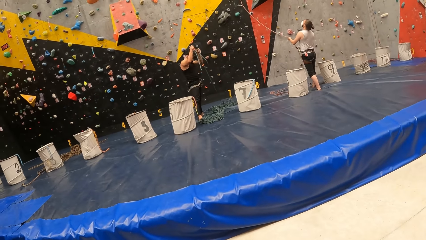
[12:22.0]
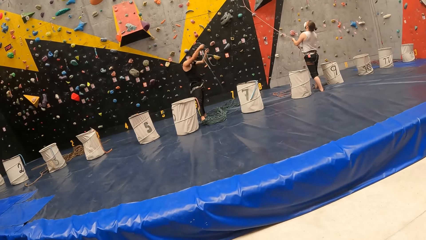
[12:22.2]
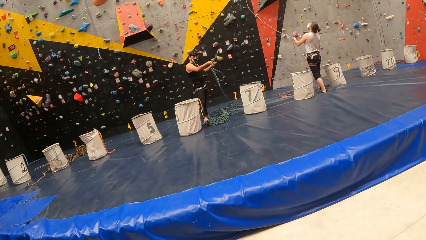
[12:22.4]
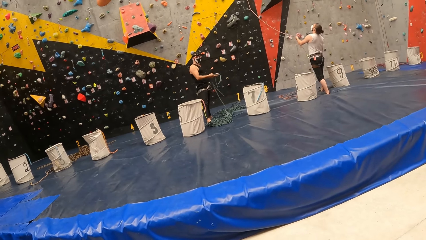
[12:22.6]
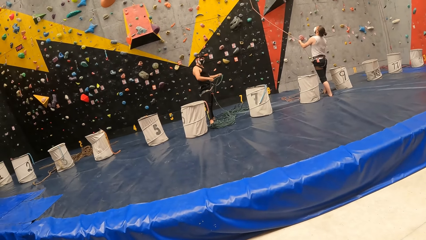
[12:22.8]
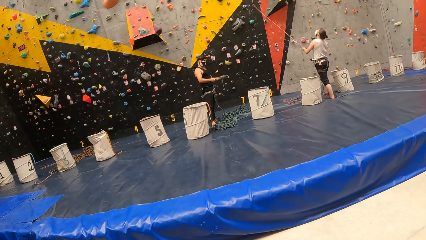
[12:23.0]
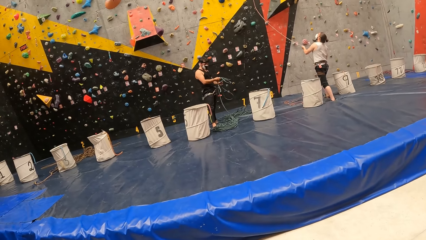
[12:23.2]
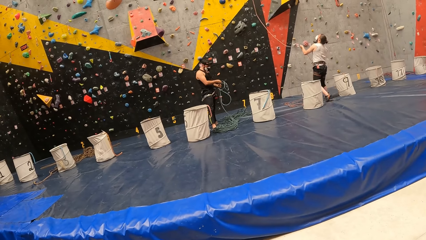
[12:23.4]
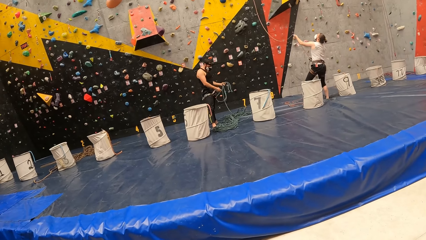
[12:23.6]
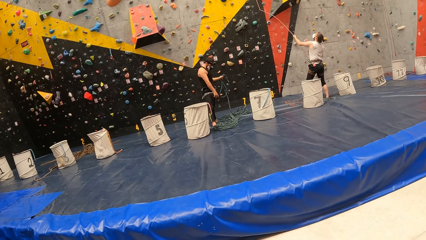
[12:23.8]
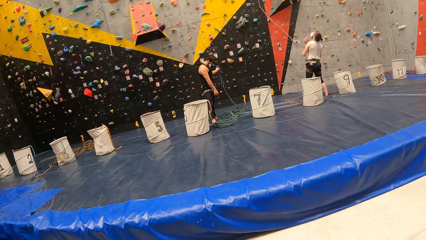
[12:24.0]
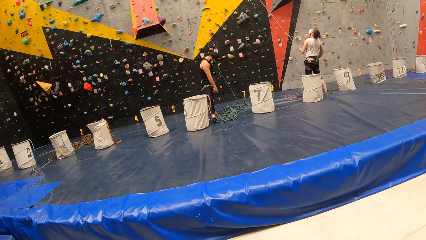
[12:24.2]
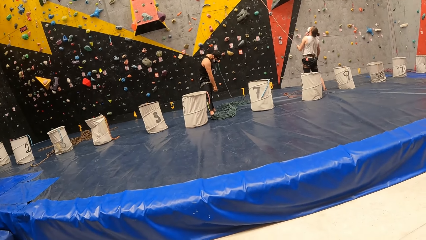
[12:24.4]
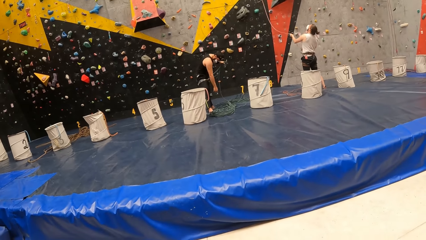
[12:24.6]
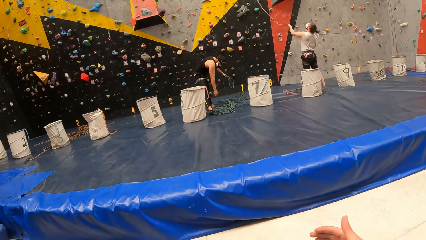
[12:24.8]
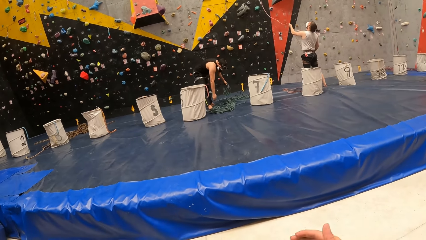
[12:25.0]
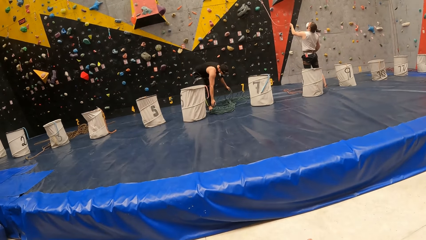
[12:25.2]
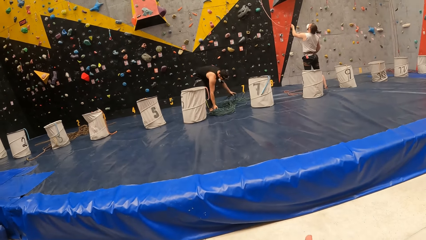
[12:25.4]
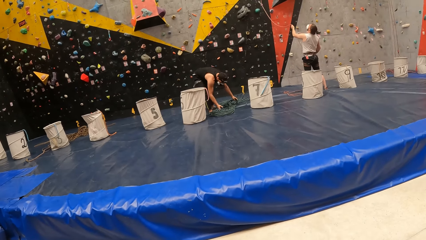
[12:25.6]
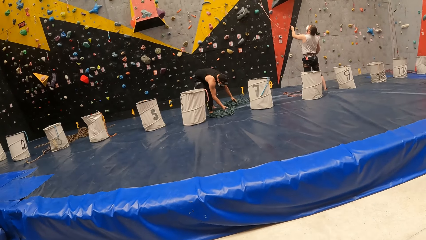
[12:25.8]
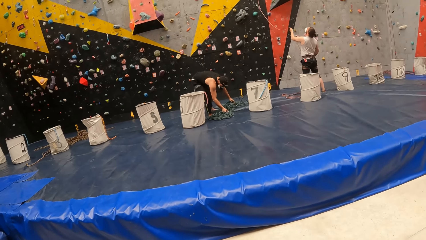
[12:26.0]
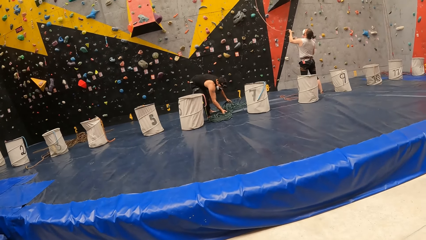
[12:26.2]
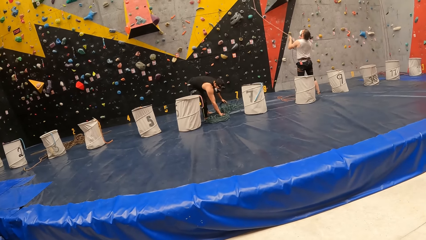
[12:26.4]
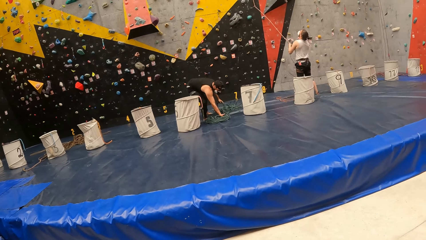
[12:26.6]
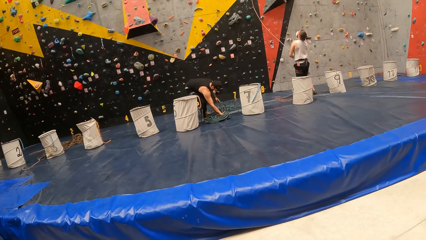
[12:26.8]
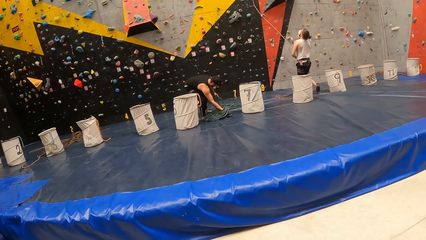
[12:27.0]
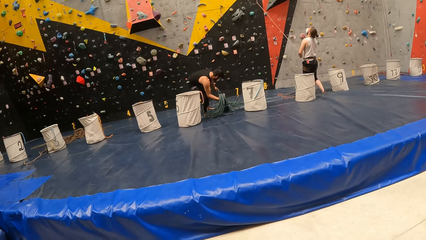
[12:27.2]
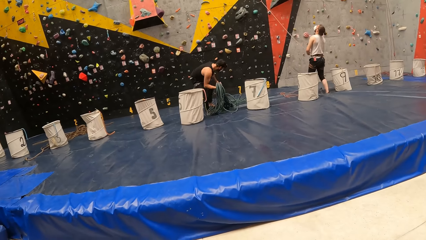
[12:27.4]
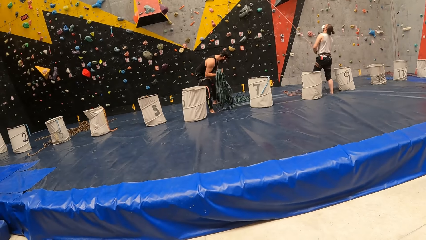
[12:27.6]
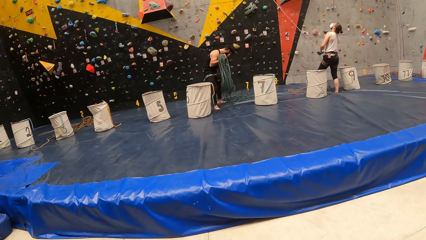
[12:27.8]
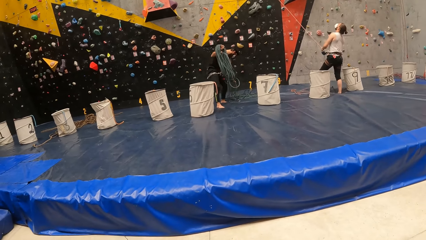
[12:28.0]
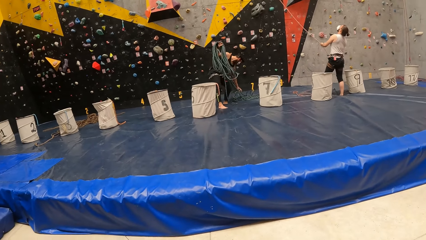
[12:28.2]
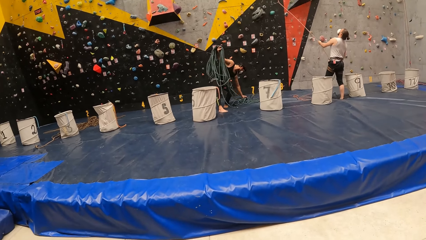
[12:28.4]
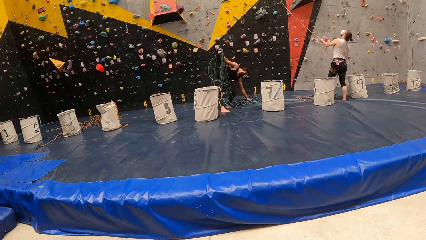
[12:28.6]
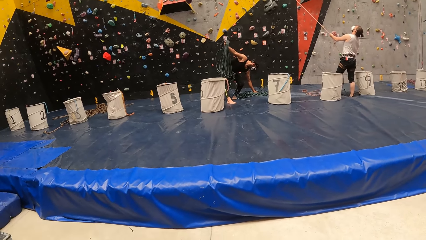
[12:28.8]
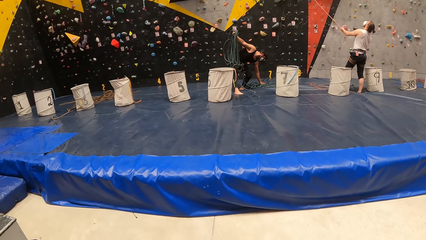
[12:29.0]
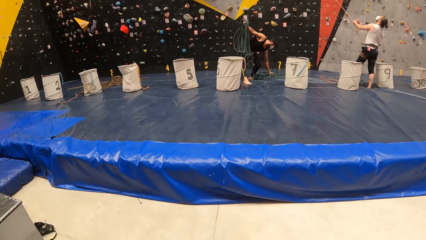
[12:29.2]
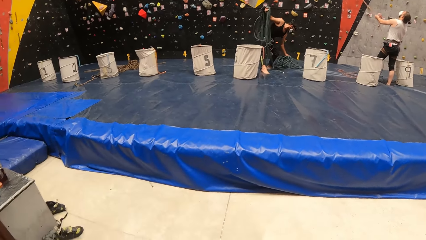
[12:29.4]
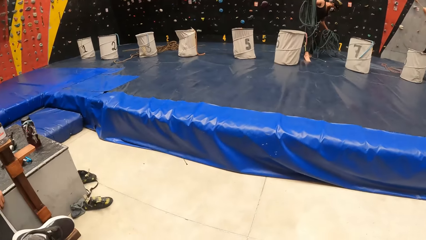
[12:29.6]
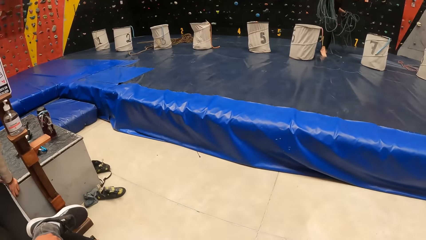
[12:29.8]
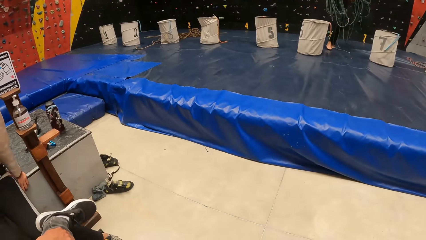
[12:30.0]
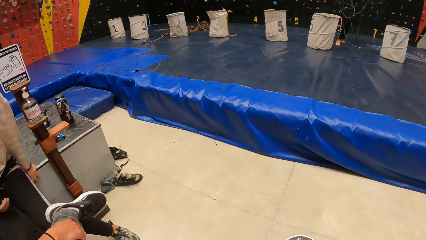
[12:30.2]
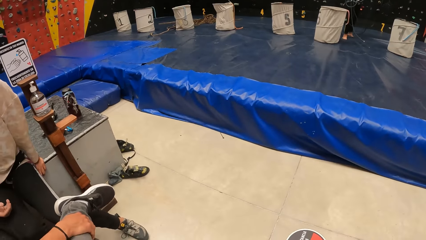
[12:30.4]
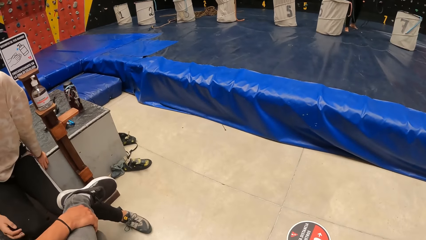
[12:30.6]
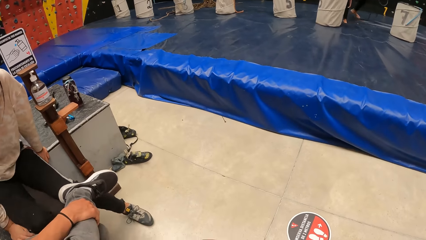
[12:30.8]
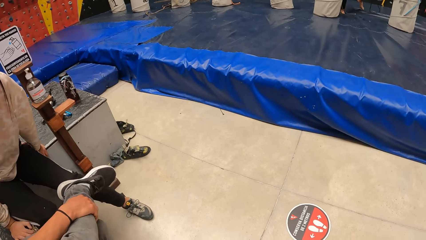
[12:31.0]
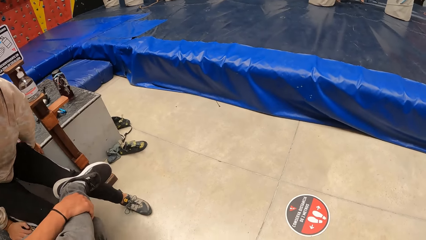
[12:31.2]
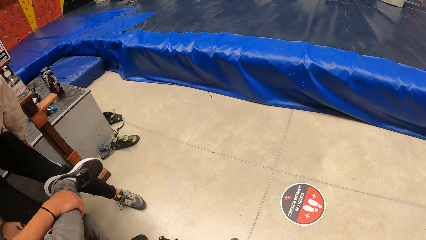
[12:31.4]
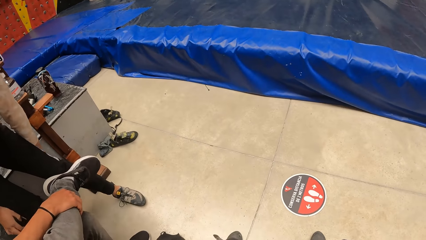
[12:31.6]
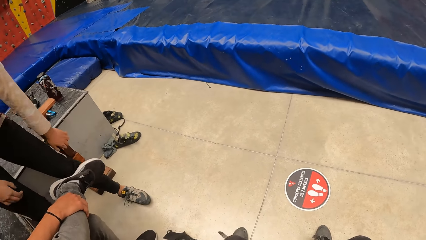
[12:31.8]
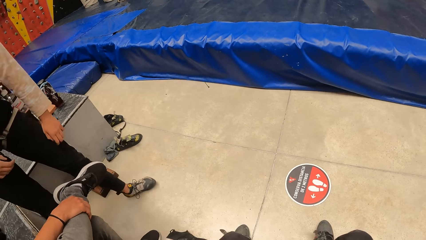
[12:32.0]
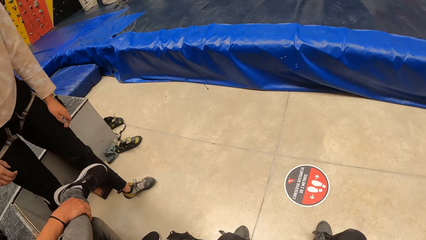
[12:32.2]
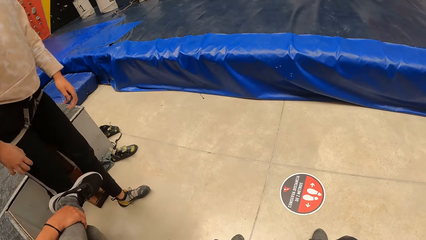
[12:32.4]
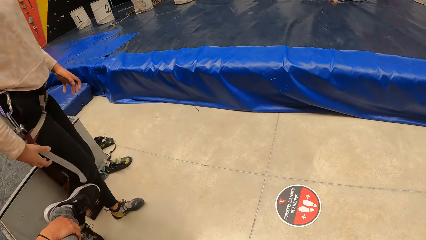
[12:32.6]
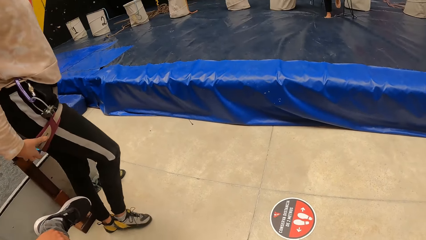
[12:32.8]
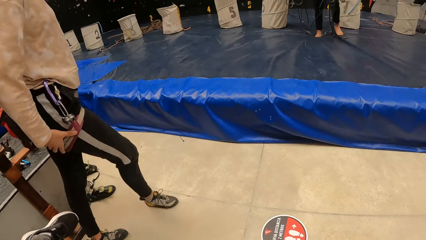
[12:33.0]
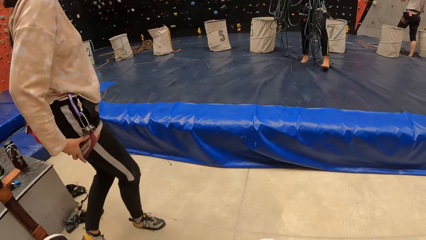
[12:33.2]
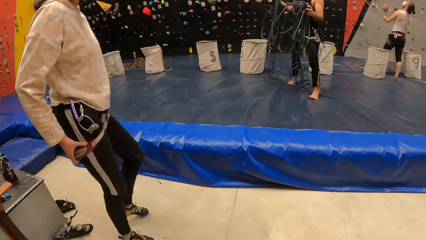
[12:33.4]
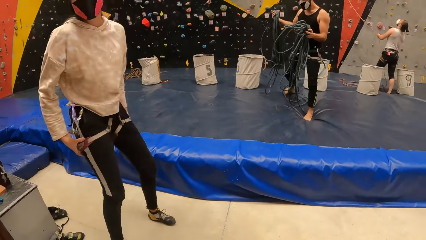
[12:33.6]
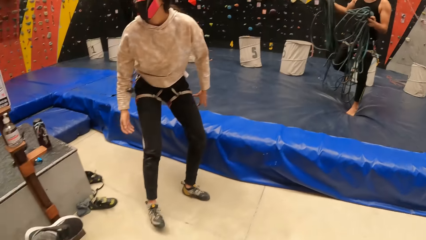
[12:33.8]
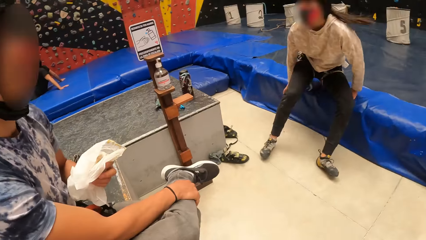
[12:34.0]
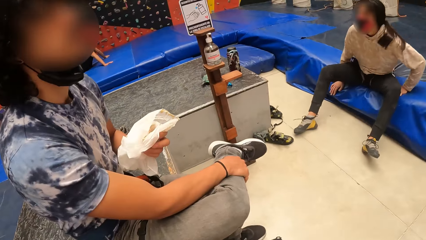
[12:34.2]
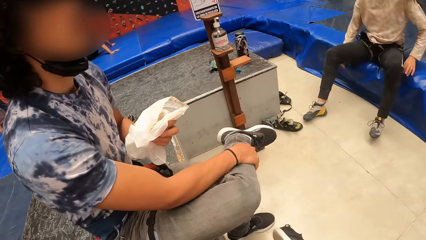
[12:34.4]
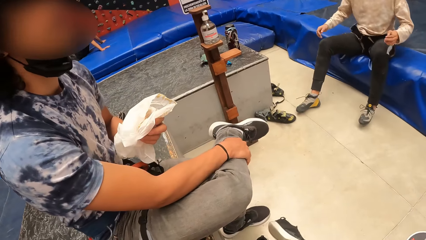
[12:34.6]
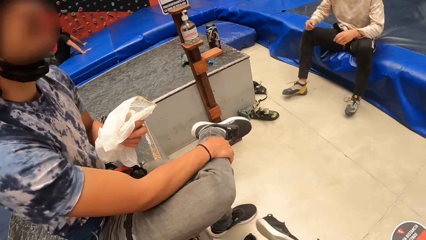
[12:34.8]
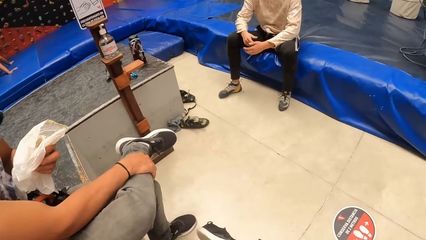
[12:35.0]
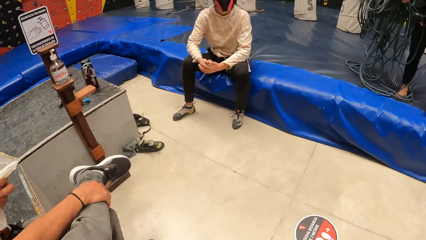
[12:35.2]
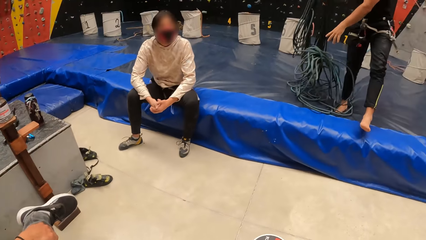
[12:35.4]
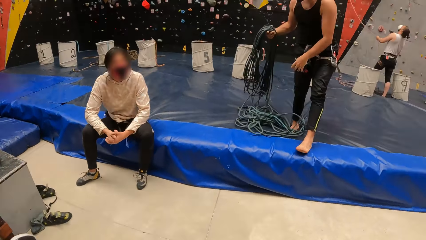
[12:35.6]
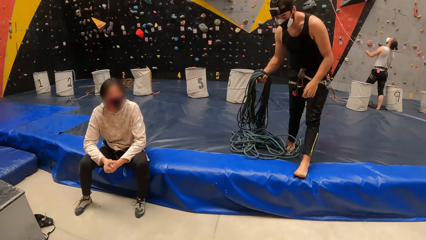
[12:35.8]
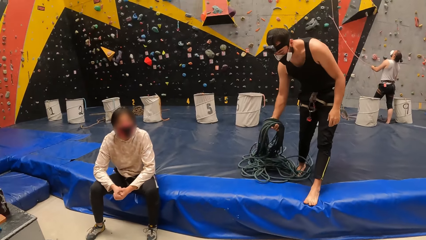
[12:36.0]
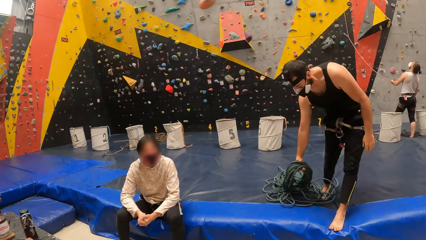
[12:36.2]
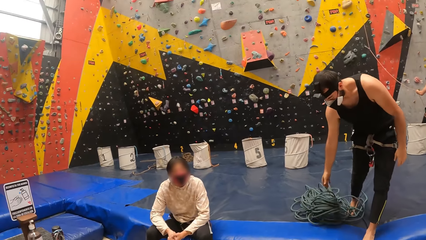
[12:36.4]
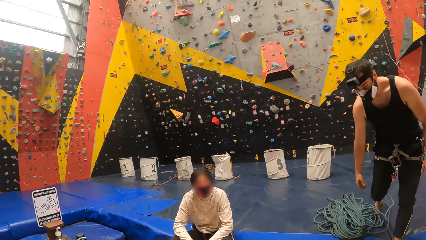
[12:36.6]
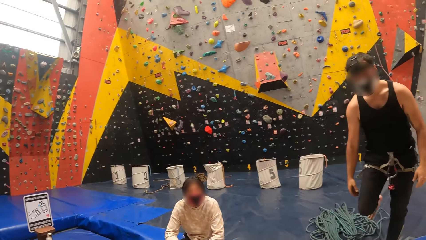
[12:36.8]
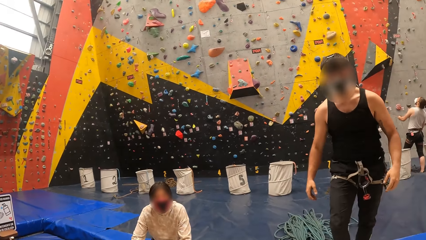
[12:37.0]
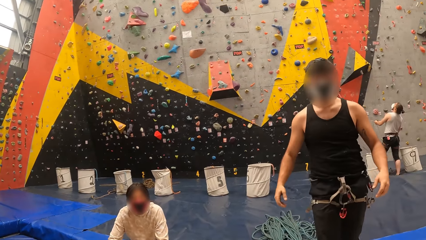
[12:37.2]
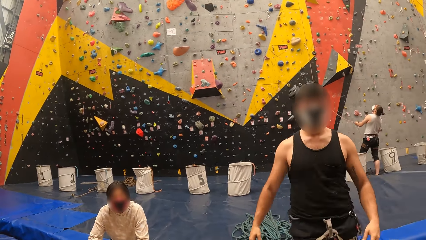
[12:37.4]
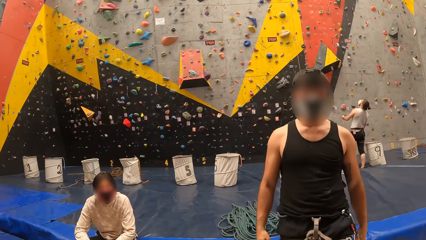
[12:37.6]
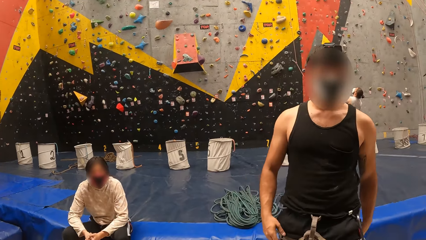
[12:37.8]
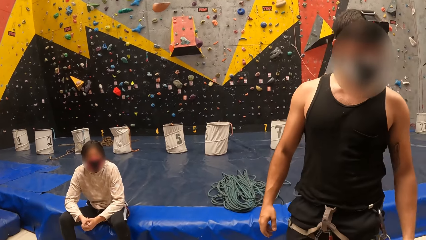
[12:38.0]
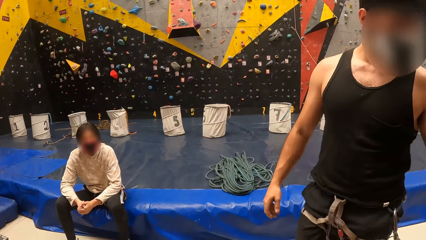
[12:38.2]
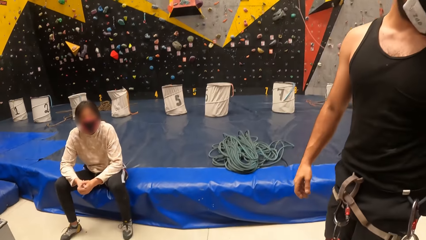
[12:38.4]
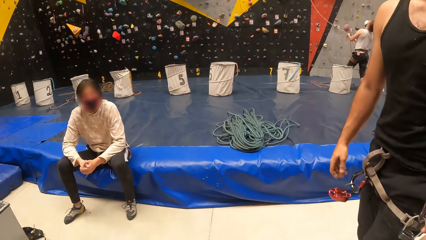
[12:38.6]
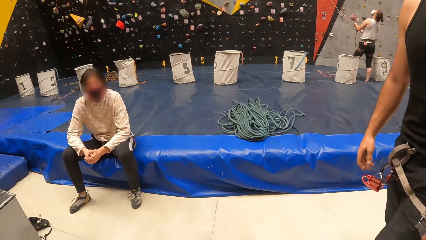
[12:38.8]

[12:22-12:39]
A woman holds a rope. A man picks up a rope from the floor. Another woman stands up, walks towards the canvas, and sits on the canvas. The man drops the rope on the canvas and moves towards the camera wearer.
